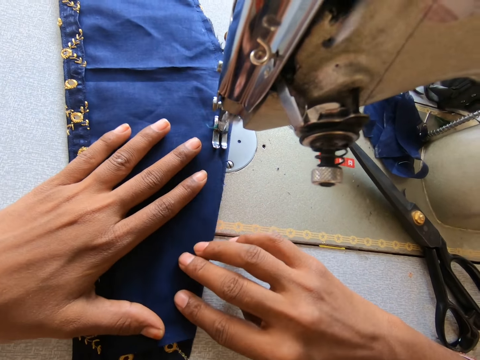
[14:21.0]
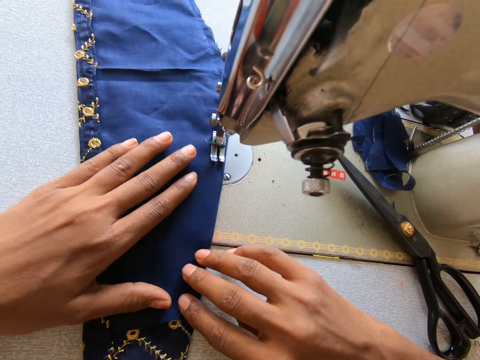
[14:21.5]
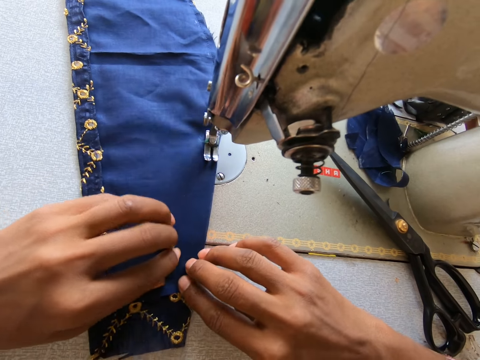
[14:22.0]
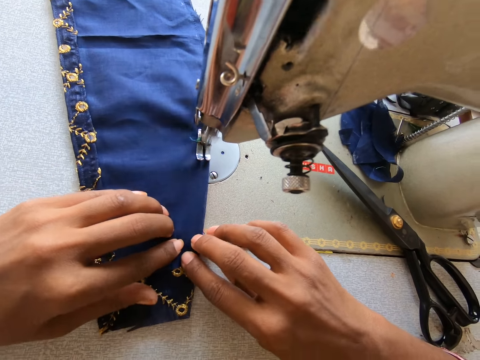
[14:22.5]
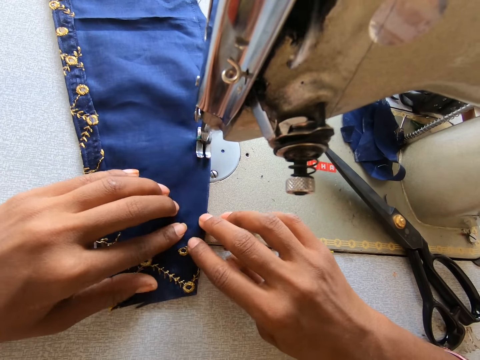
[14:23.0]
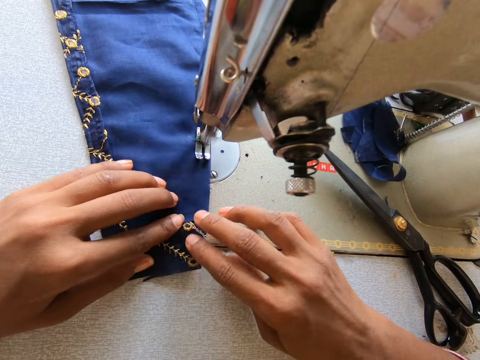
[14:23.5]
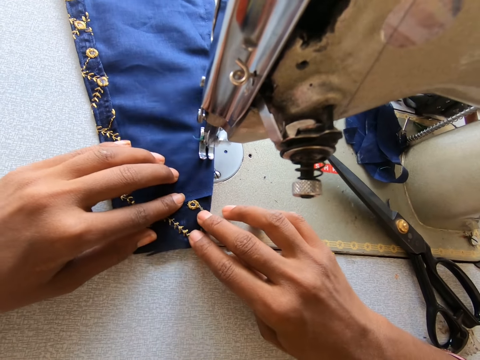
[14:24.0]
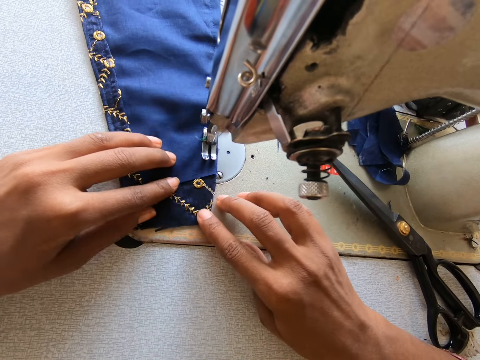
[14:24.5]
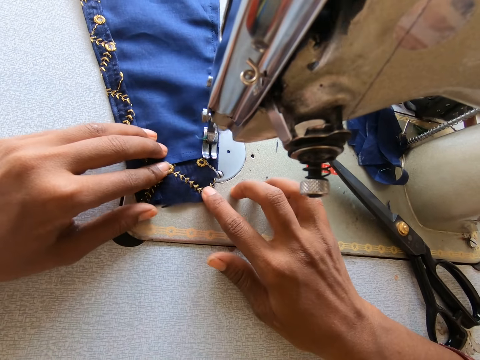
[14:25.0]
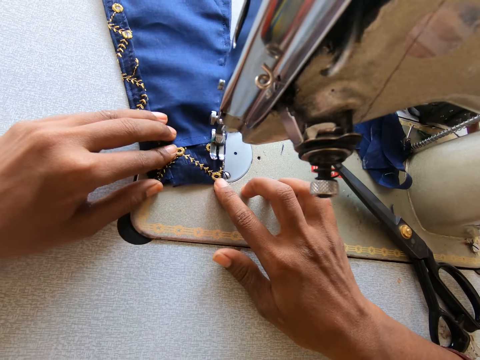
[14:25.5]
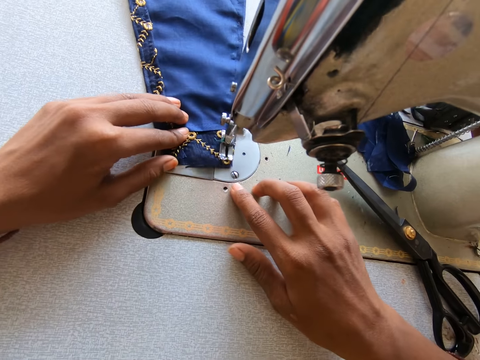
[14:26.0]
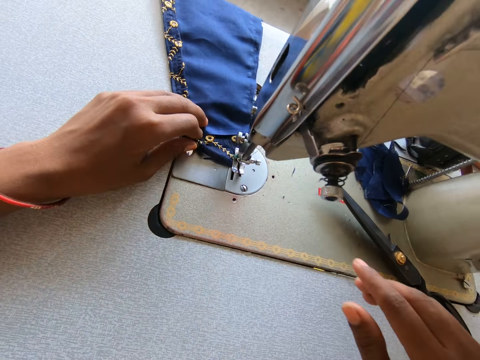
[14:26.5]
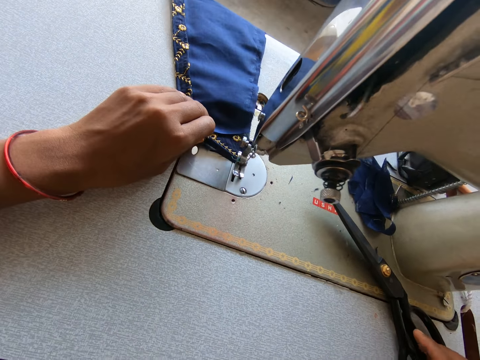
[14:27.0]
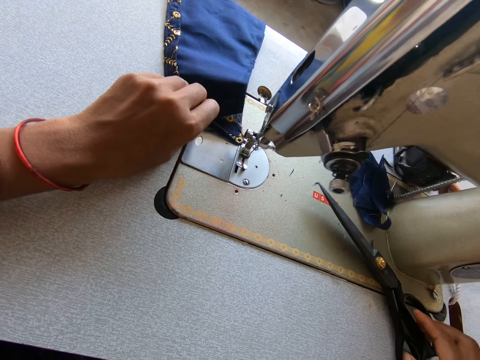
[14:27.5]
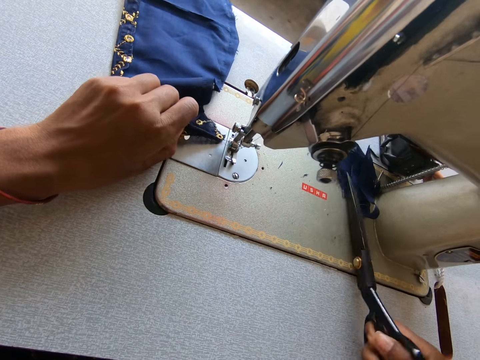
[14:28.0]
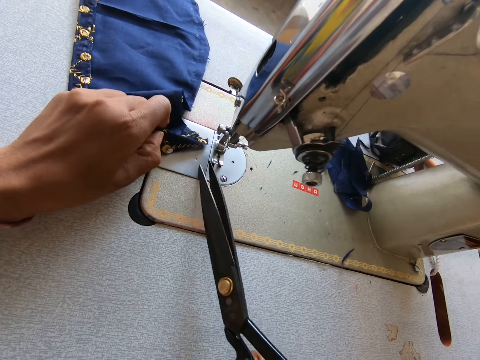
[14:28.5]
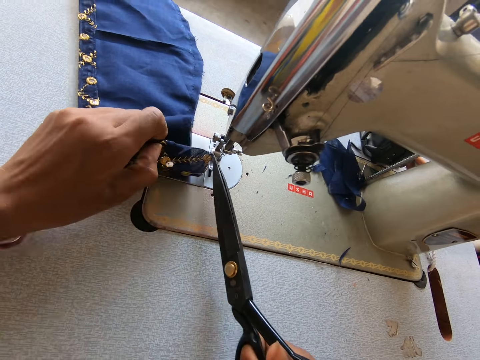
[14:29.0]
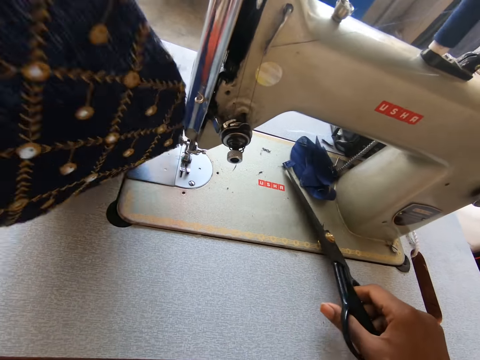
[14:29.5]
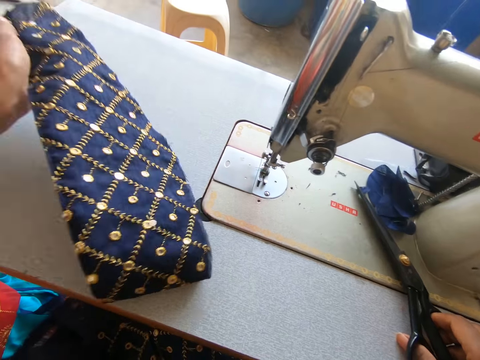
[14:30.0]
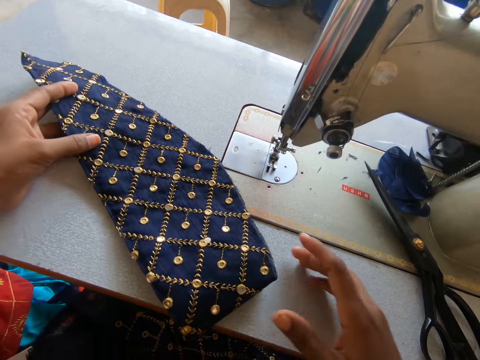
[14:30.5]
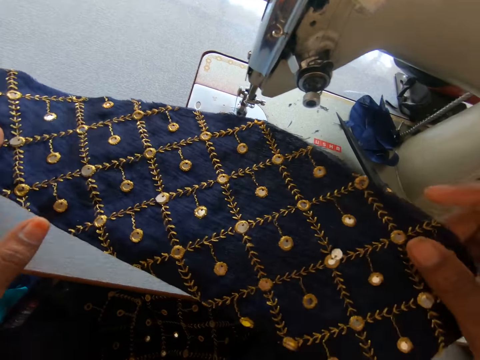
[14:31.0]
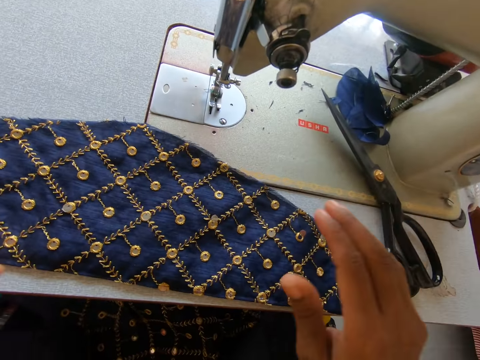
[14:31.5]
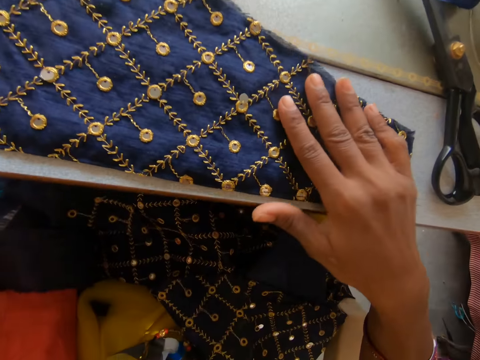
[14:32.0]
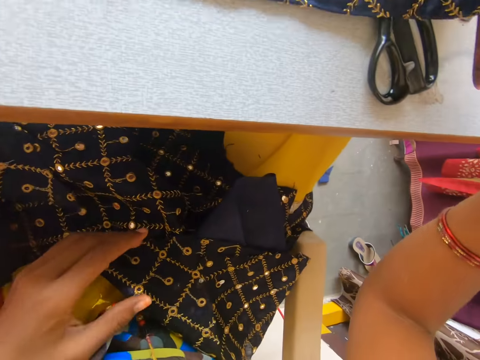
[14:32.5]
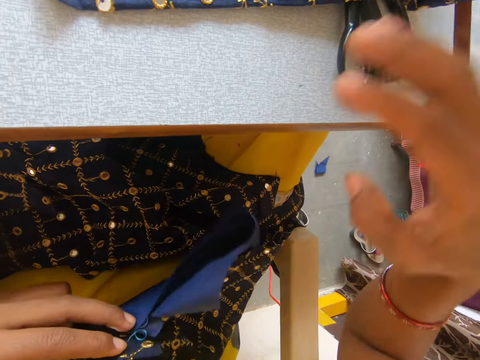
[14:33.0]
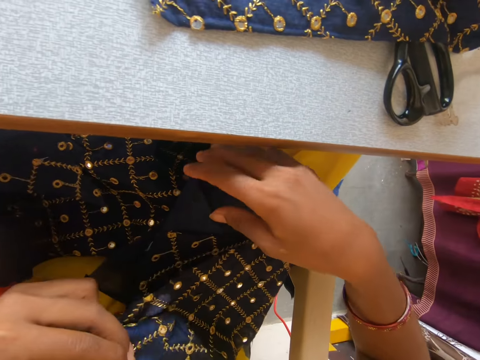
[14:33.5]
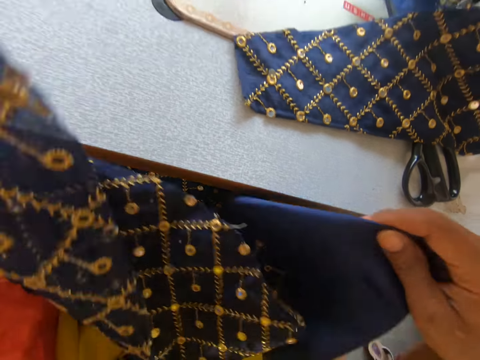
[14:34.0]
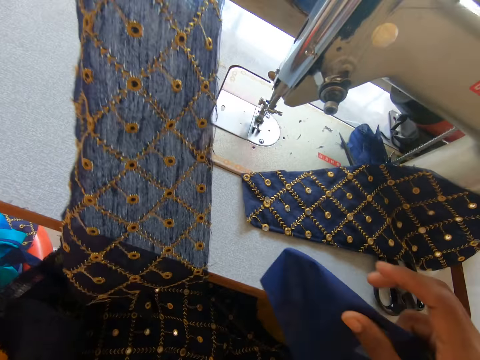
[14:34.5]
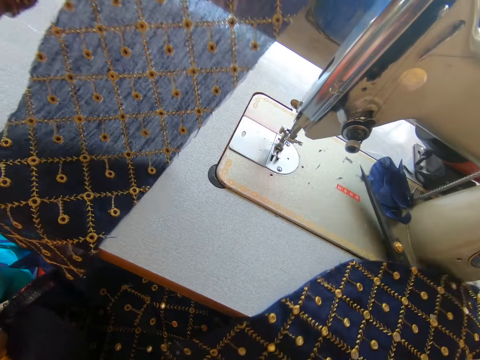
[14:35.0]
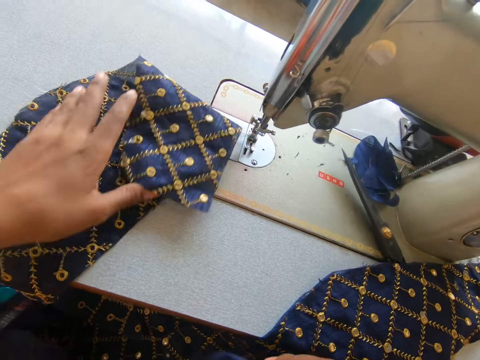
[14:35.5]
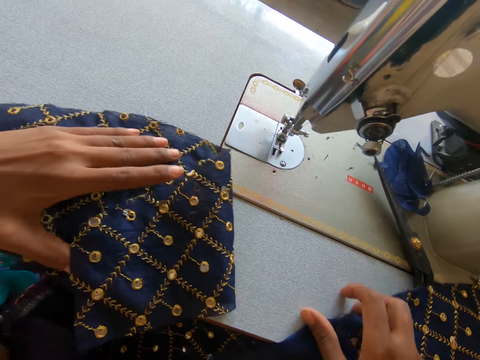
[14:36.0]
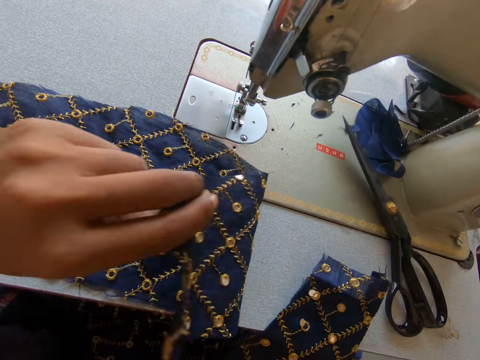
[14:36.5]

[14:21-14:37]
The camera wearer picks up the scissors. They cut a thread. They lift the piece of cloth. They place the scissors on the sewing machine. They turn the piece of cloth. They place the piece of cloth on the sewing machine. They pick up another piece of cloth.

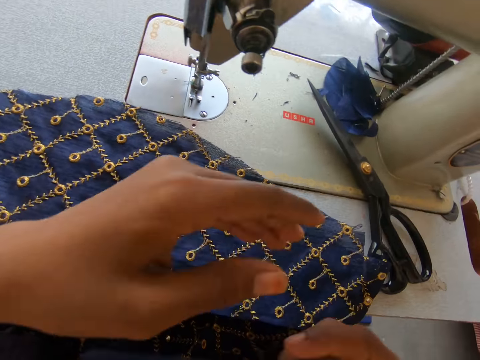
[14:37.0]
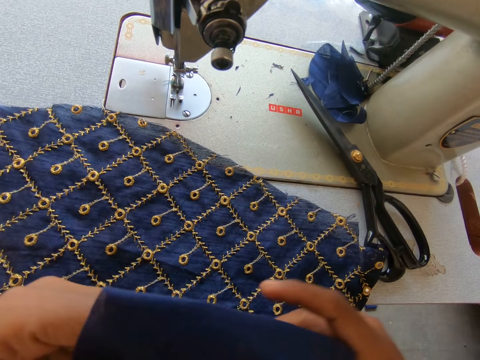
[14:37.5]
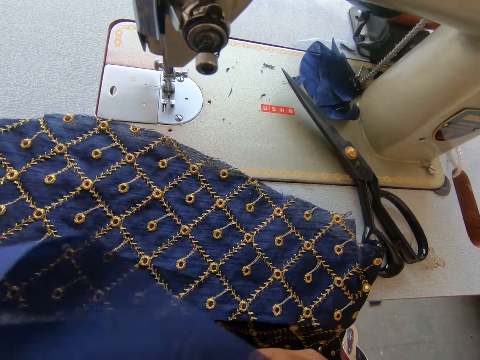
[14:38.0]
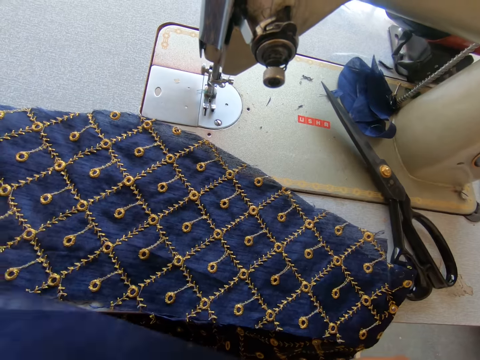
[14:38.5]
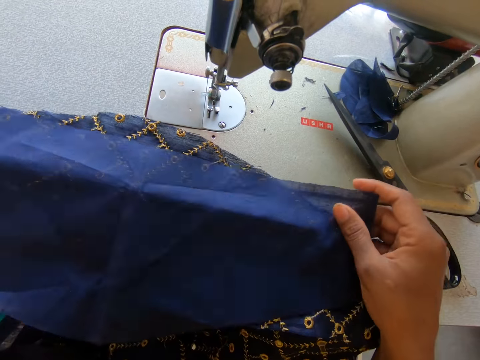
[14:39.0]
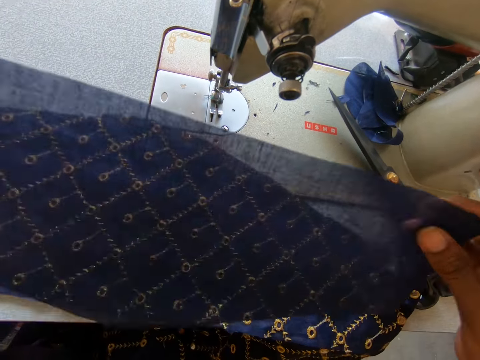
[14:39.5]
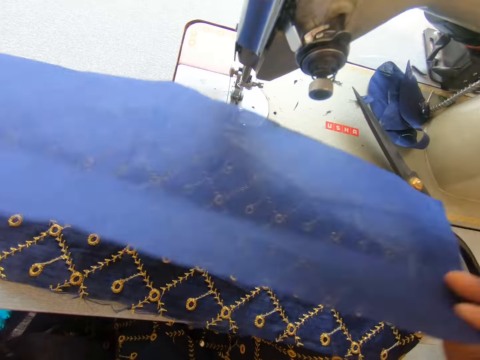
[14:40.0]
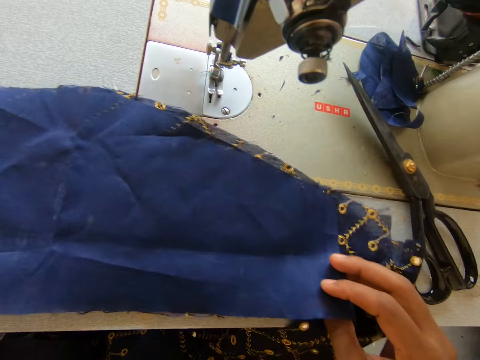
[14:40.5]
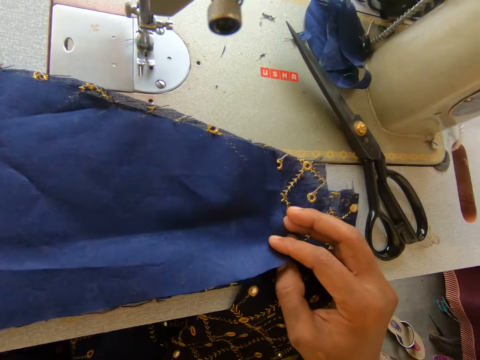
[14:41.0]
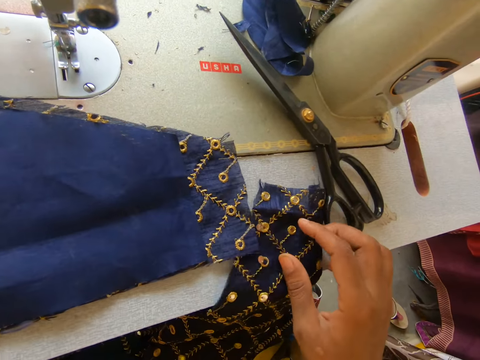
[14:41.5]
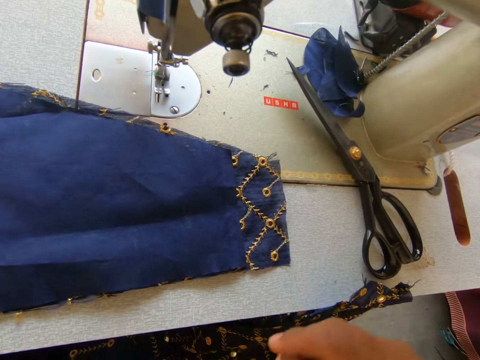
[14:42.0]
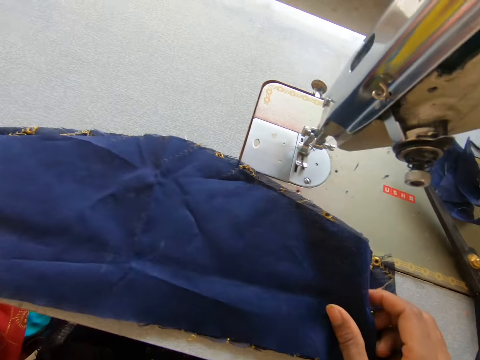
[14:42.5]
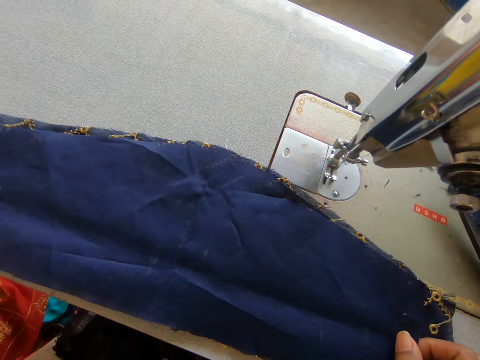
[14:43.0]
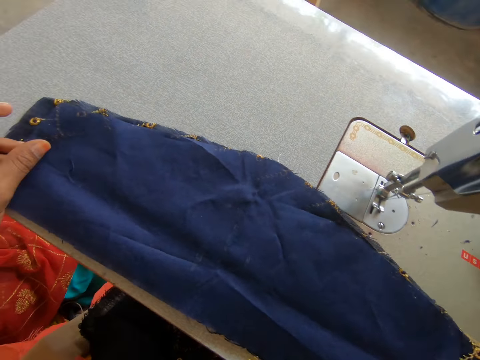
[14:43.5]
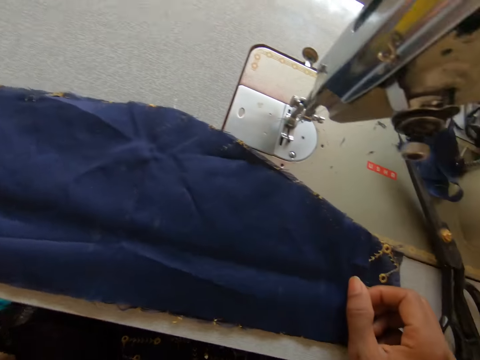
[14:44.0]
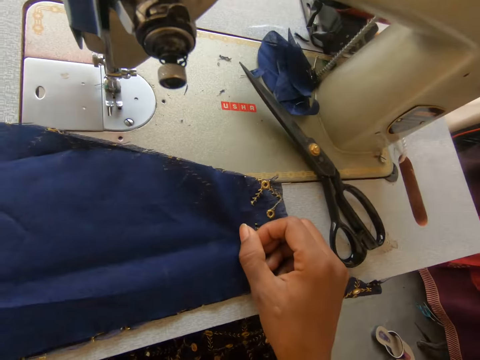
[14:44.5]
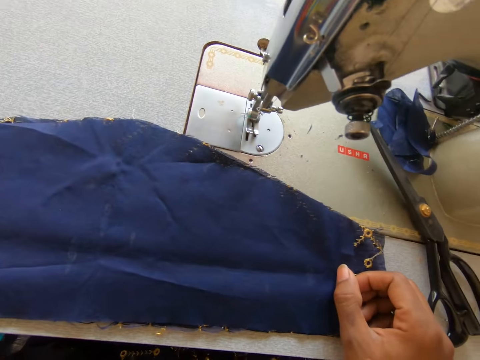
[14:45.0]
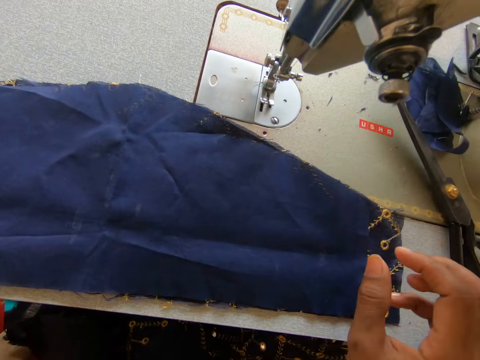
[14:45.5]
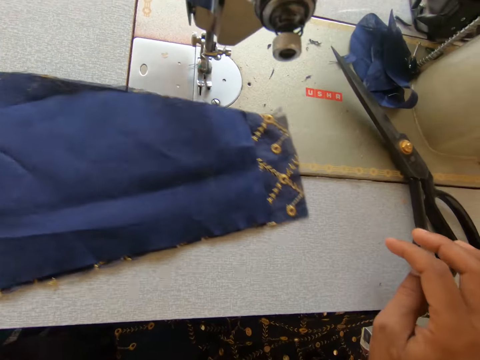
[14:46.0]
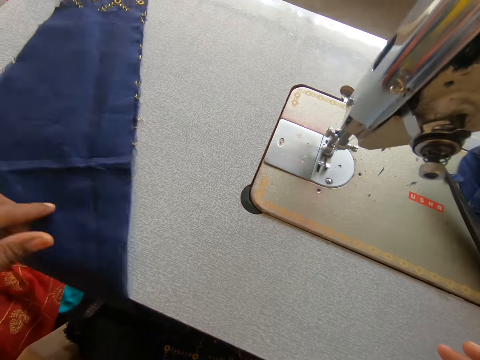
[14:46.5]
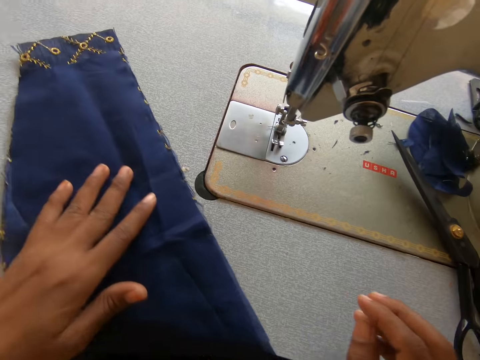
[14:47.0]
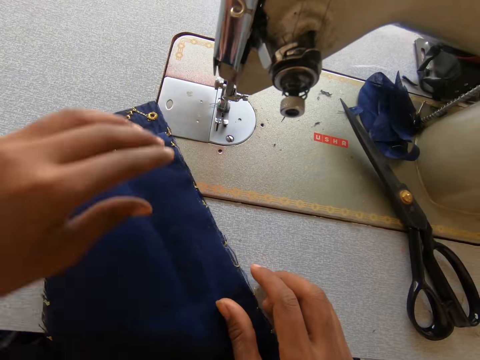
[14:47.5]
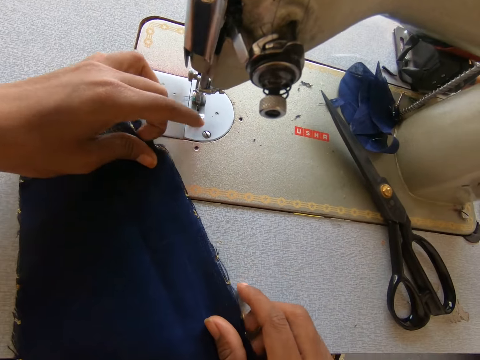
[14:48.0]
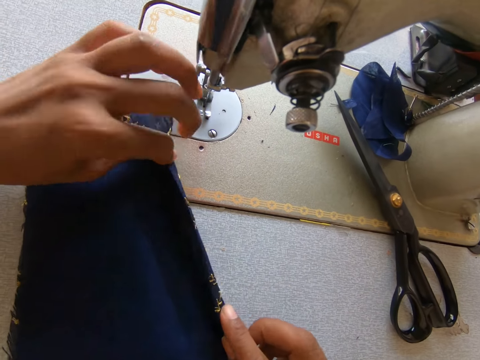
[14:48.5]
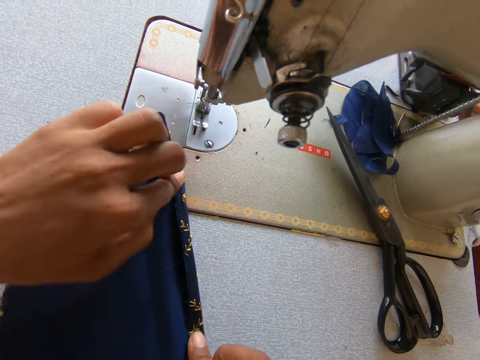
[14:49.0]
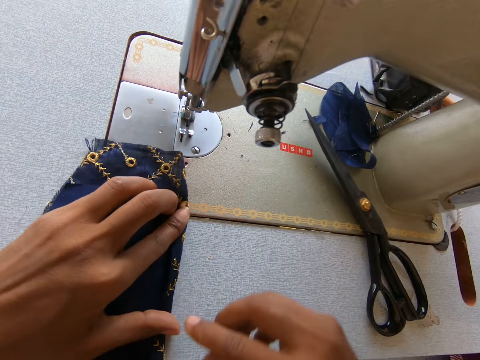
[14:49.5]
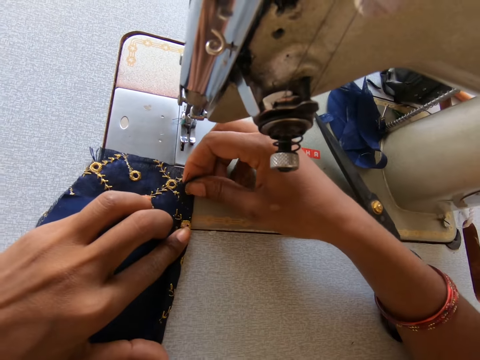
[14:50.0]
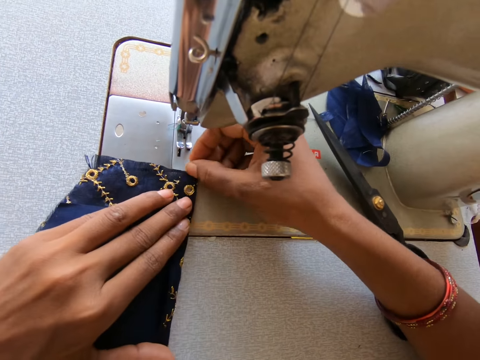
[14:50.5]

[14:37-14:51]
The camera wearer prepares a cloth. They align the pieces of cloth. They look at the cloth. They turn the cloth. They fold the piece of cloth.
